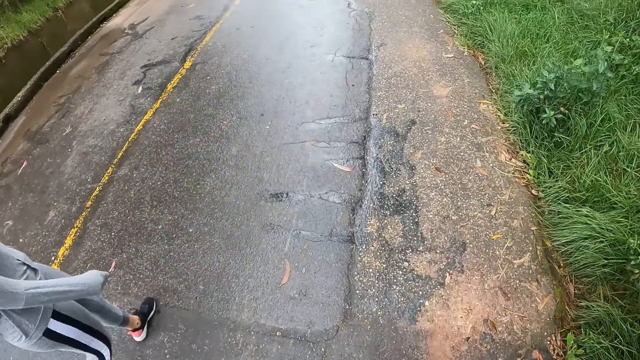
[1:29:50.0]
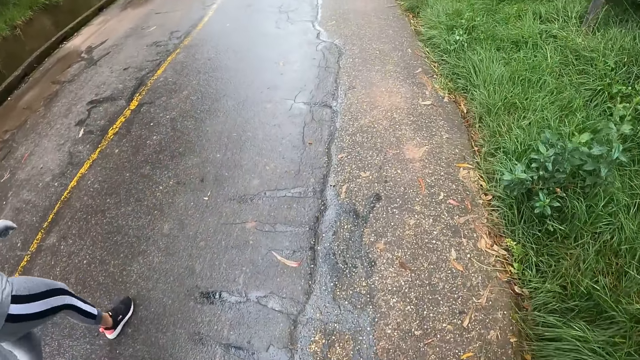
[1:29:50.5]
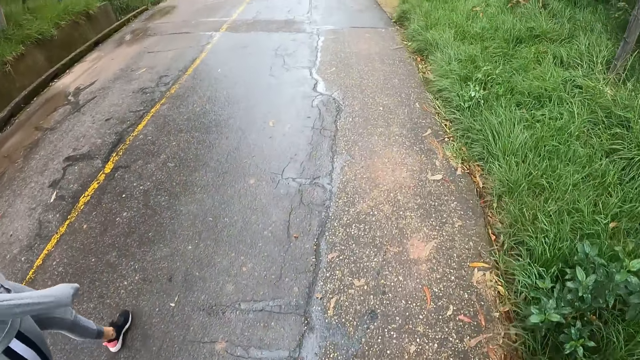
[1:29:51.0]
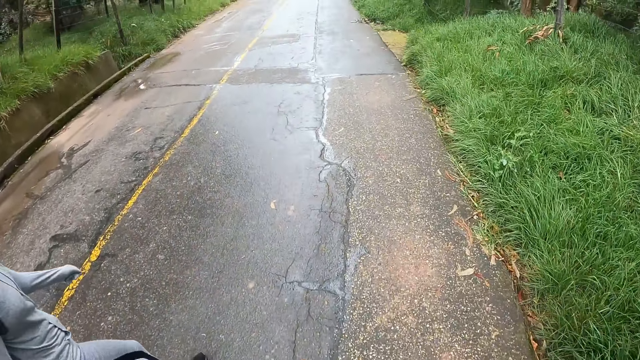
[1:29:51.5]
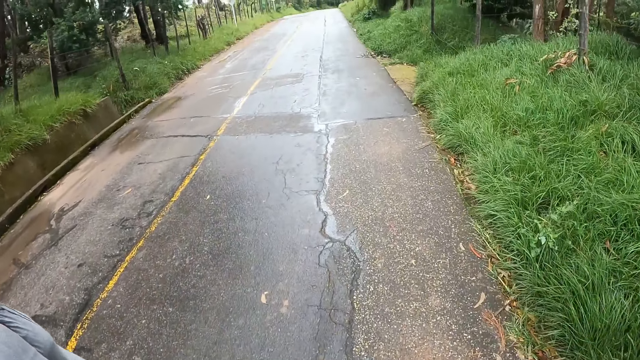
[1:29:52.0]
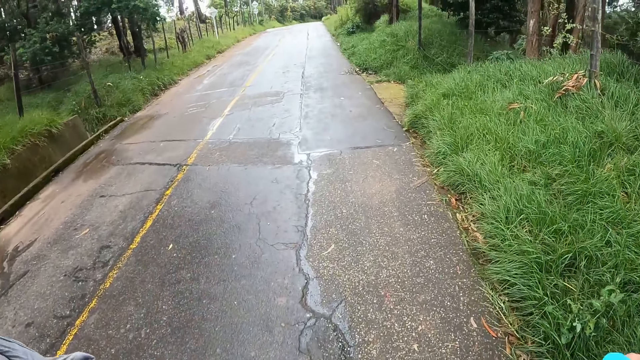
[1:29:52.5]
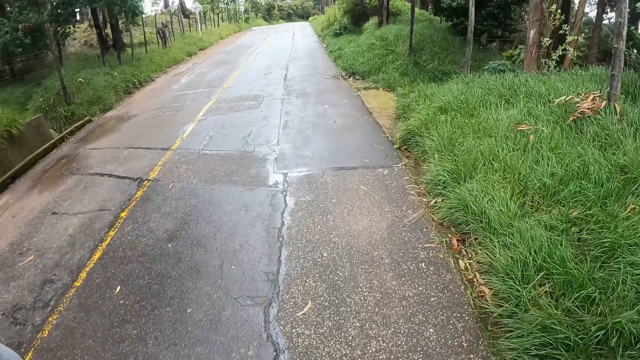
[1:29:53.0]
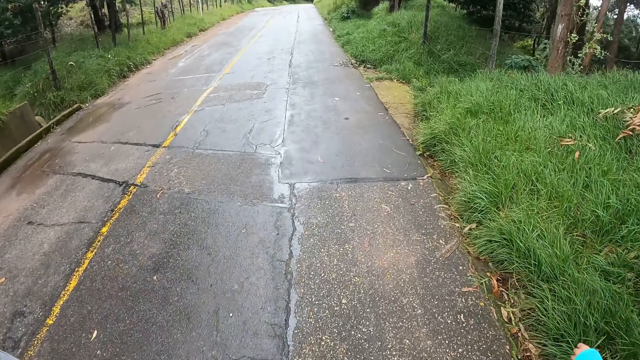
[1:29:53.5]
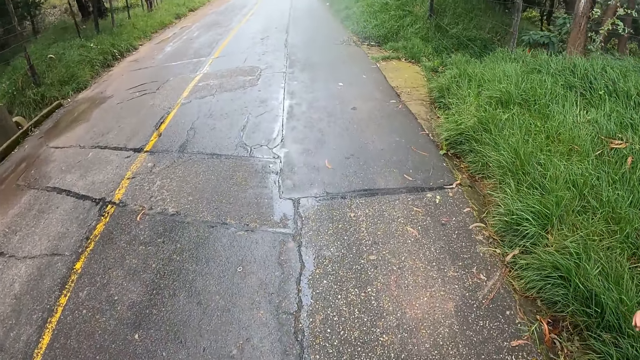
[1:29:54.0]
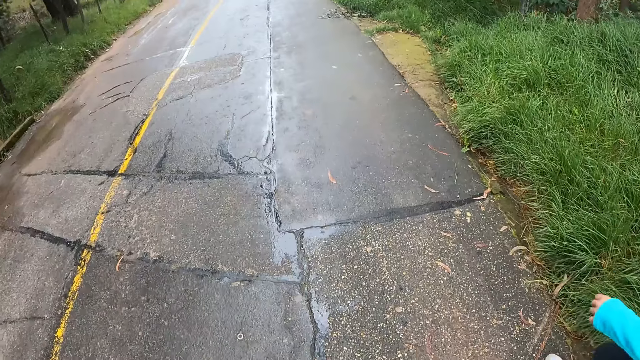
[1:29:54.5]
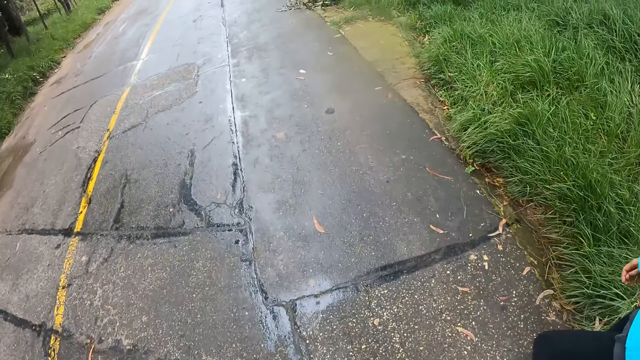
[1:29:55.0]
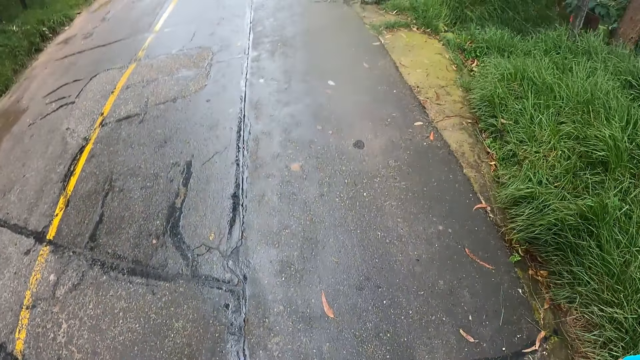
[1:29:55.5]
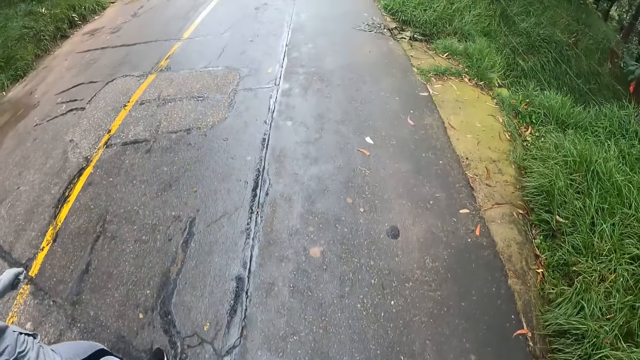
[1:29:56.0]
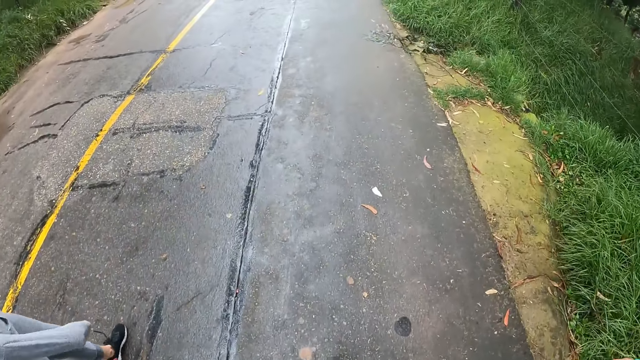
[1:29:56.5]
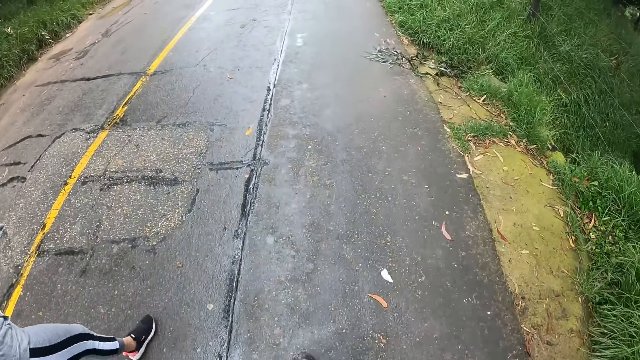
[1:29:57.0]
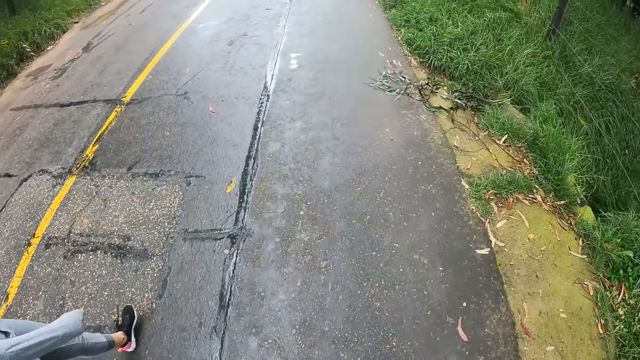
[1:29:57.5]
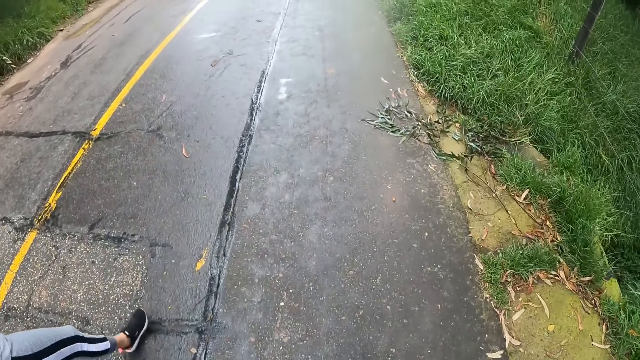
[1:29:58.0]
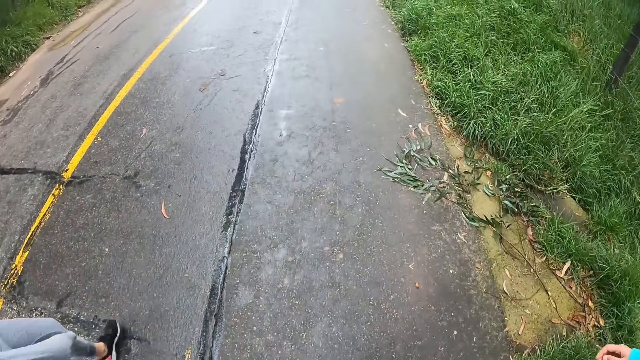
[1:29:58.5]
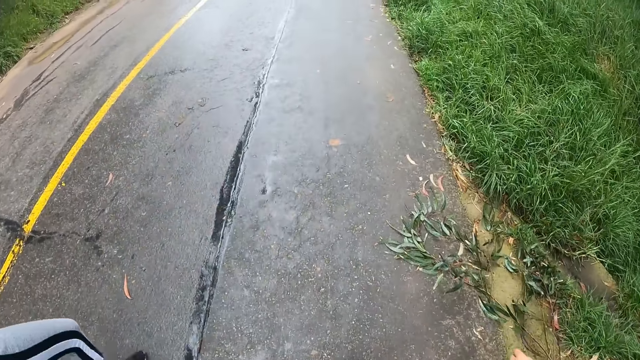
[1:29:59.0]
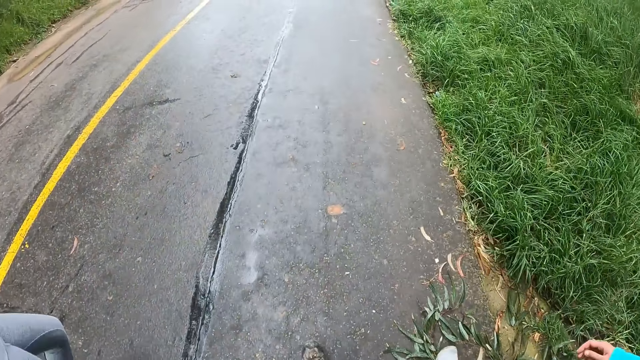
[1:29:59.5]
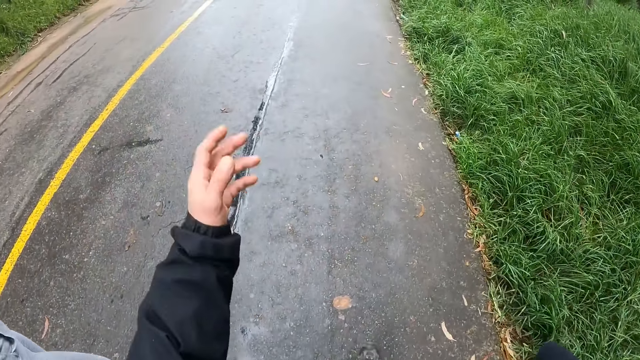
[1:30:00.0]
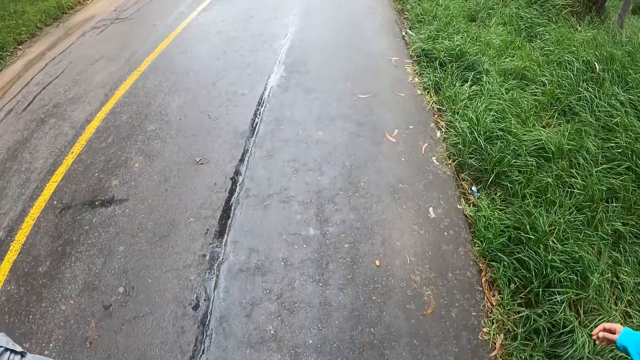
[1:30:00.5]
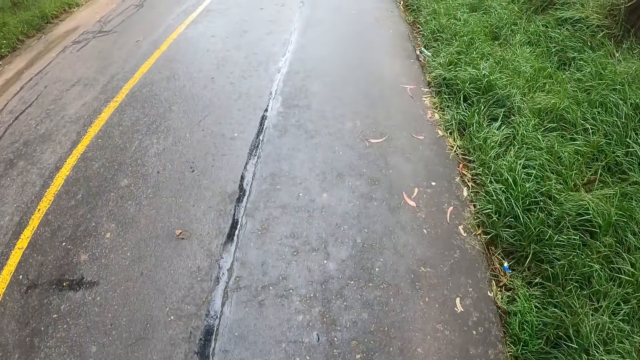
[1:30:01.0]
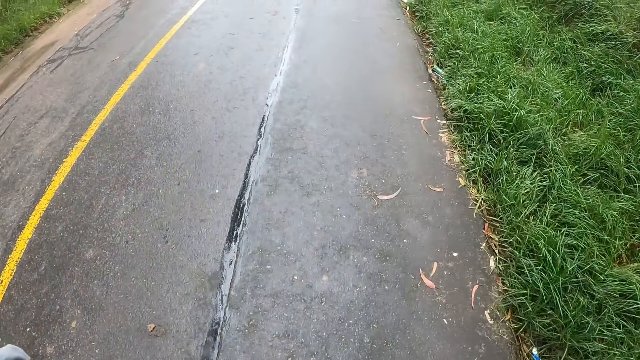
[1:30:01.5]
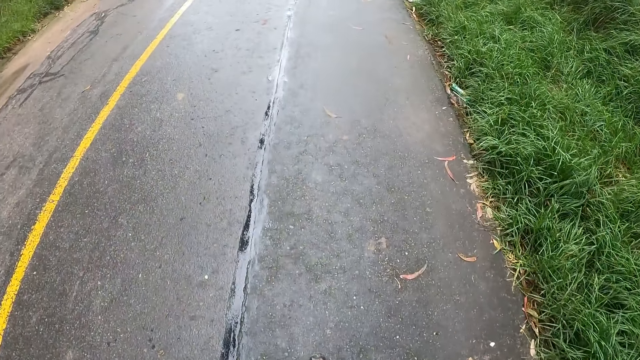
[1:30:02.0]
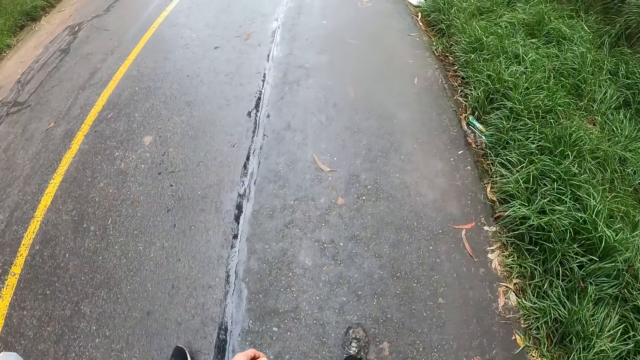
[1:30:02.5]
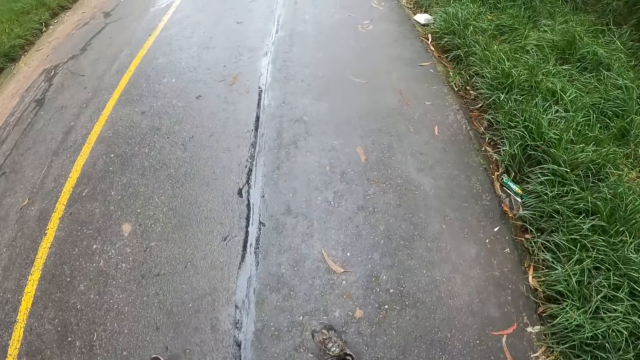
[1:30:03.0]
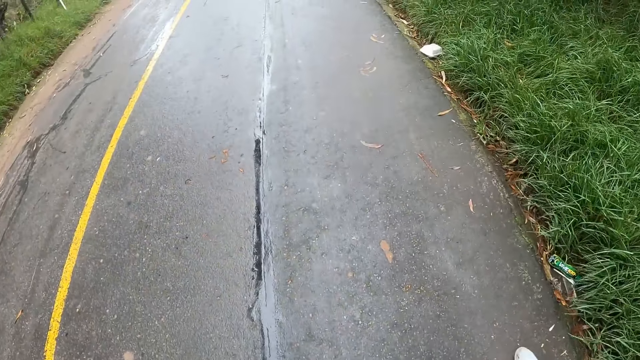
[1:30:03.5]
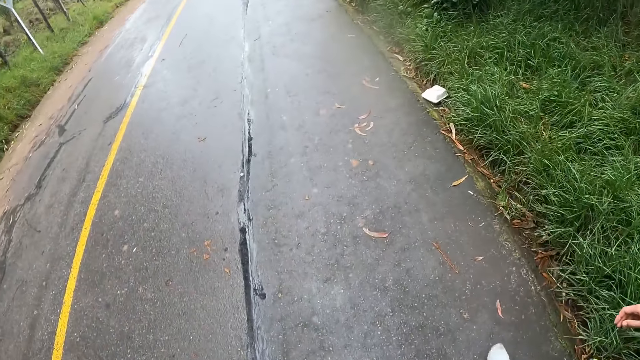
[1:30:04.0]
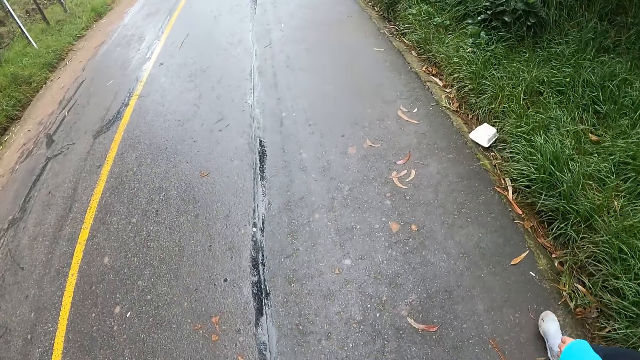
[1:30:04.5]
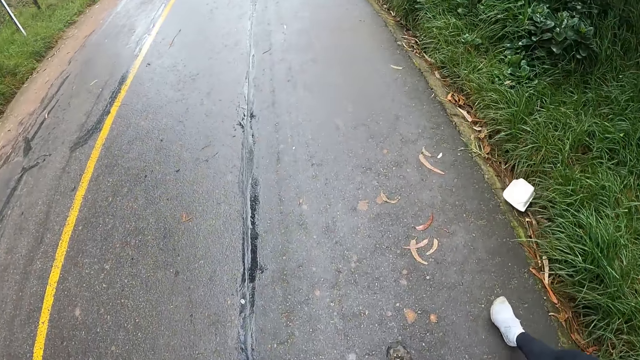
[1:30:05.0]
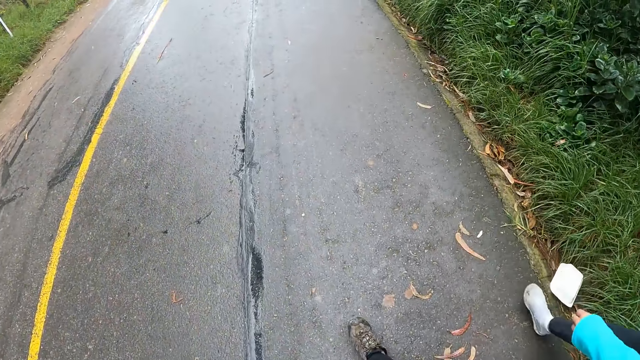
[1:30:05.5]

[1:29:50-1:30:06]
The camera wearer raises the hand.

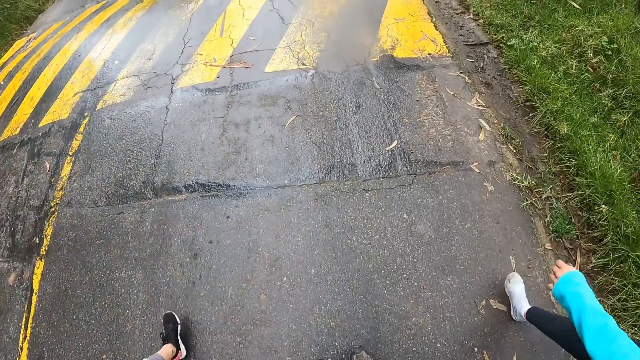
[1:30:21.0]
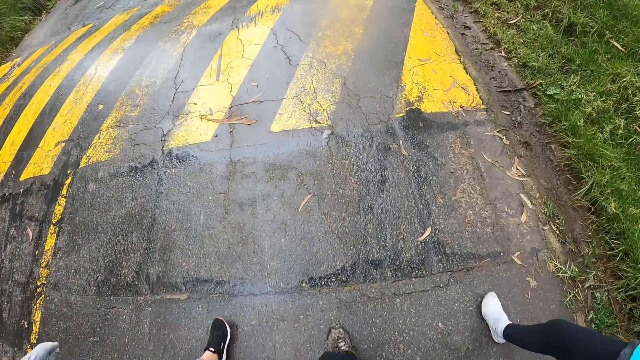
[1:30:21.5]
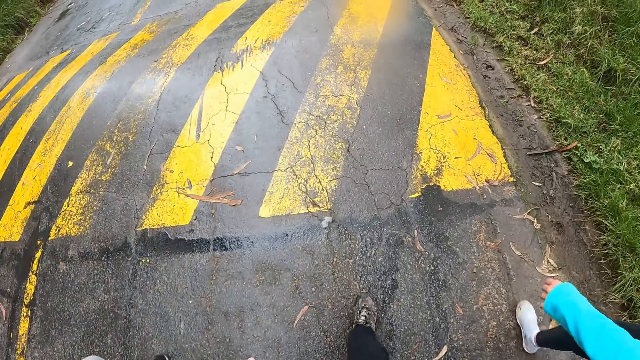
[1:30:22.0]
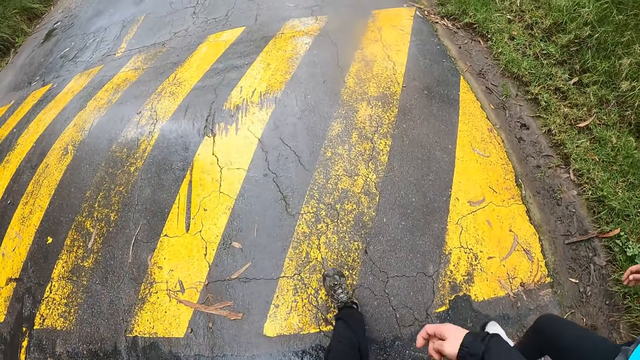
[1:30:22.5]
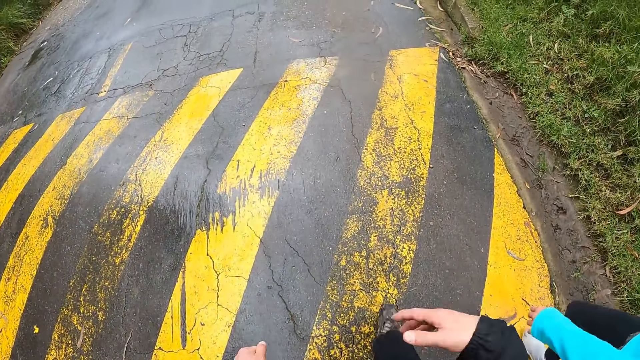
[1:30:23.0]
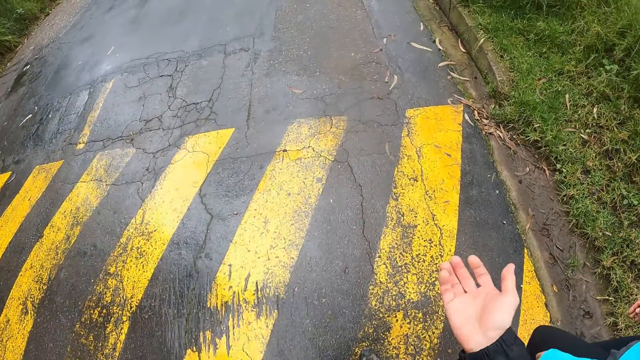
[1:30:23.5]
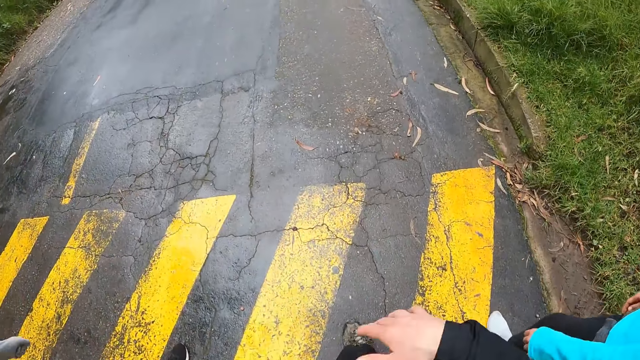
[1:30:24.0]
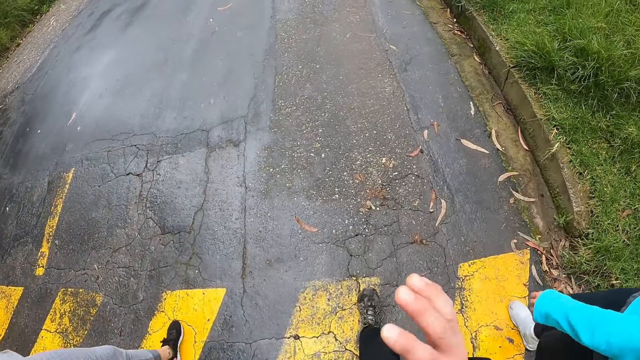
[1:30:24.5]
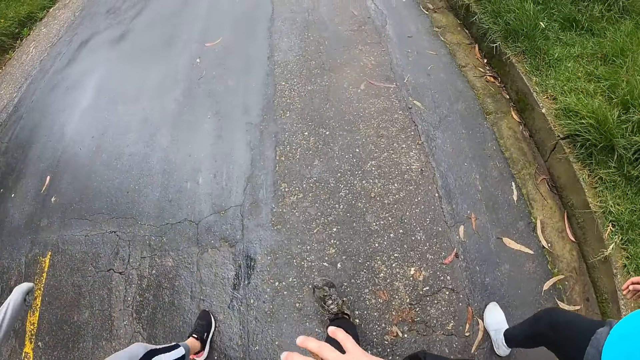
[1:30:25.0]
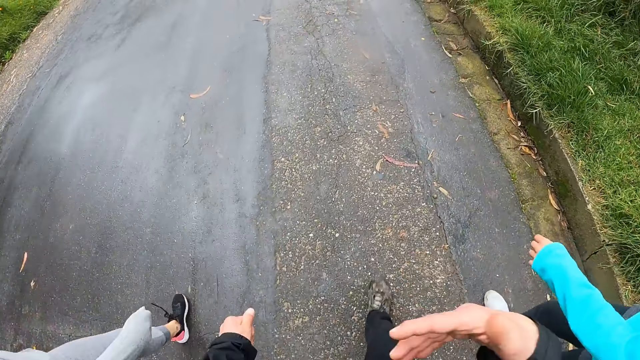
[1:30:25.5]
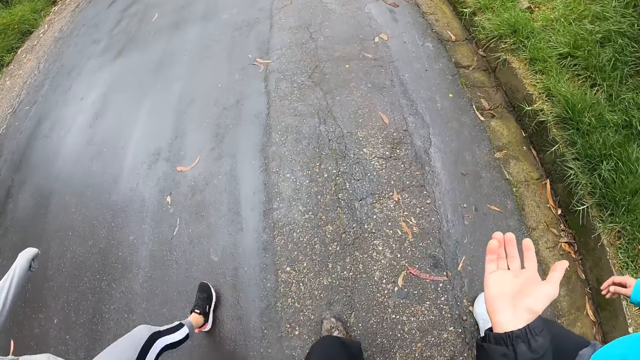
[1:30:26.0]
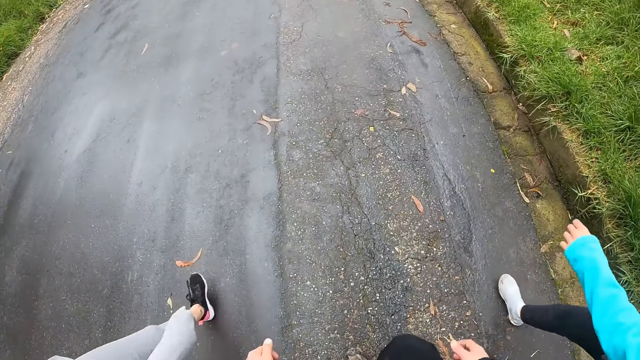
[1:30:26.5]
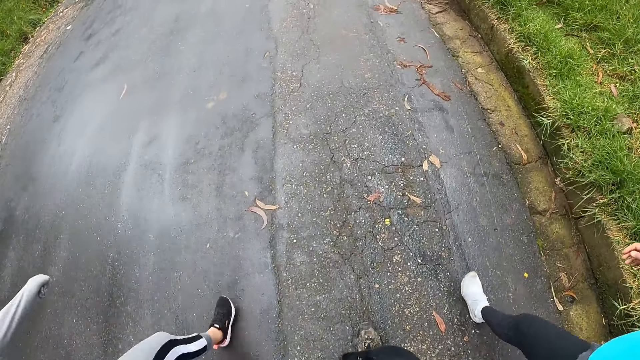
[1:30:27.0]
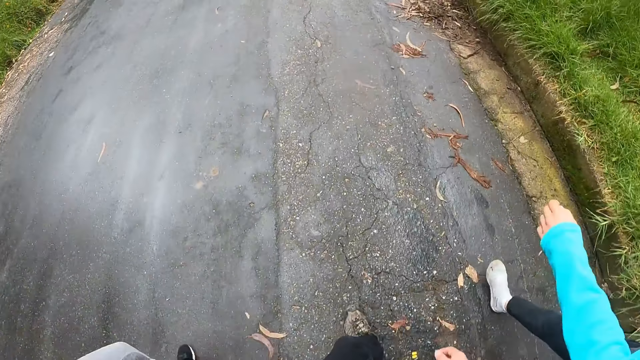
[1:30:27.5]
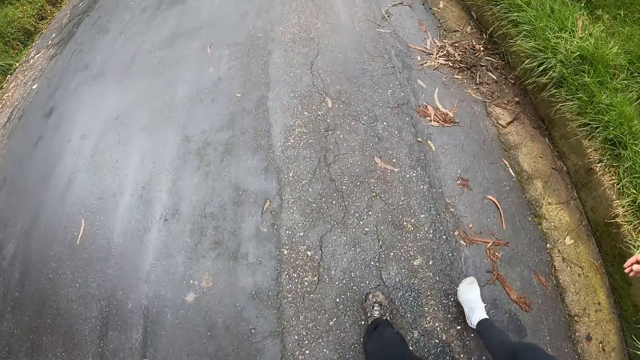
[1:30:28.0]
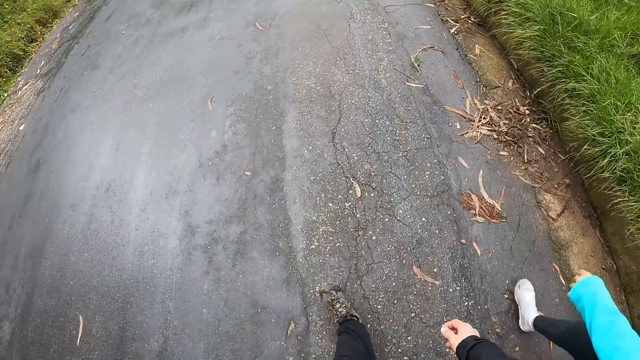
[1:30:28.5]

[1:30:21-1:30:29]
The camera wearer interacts with a woman and another woman. He moves his hand. He walks down the road.
